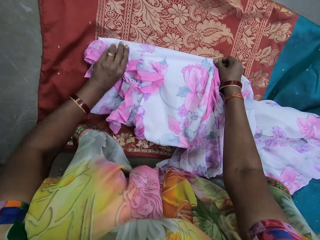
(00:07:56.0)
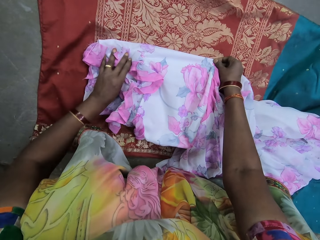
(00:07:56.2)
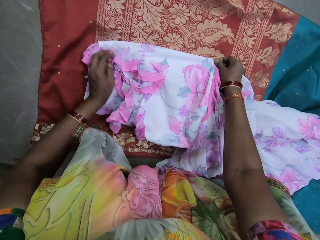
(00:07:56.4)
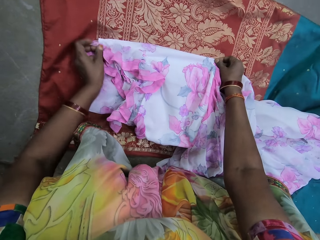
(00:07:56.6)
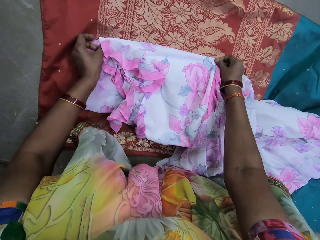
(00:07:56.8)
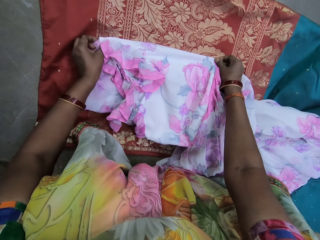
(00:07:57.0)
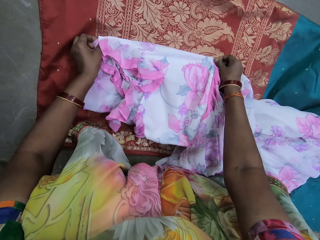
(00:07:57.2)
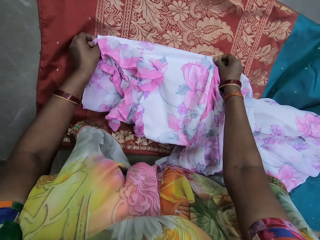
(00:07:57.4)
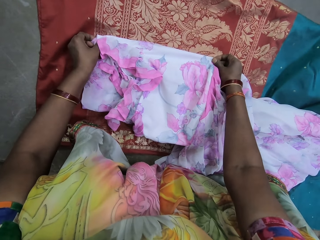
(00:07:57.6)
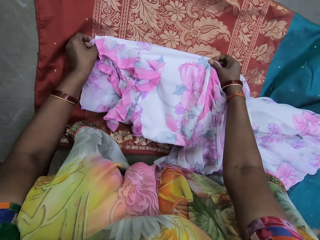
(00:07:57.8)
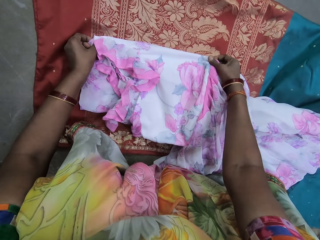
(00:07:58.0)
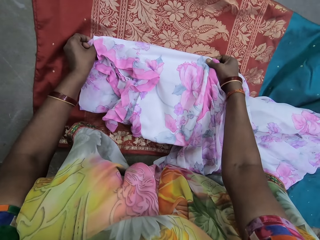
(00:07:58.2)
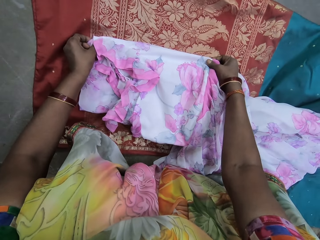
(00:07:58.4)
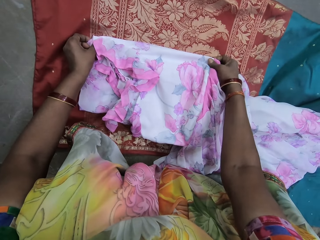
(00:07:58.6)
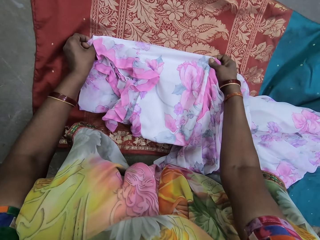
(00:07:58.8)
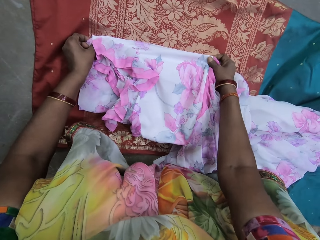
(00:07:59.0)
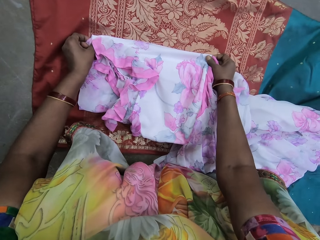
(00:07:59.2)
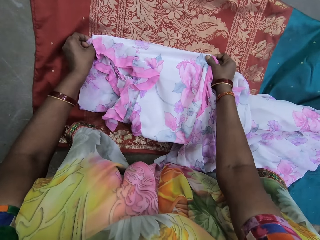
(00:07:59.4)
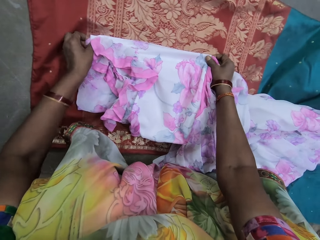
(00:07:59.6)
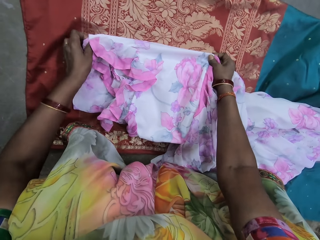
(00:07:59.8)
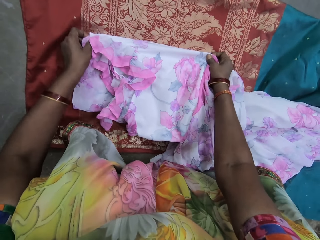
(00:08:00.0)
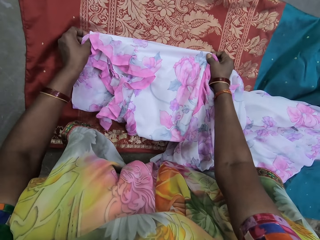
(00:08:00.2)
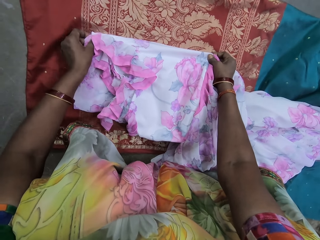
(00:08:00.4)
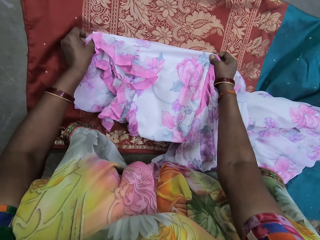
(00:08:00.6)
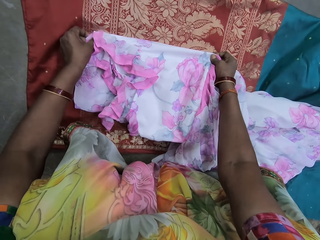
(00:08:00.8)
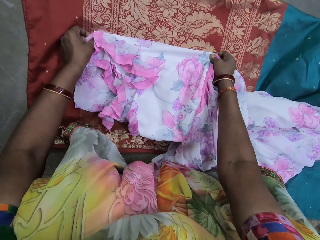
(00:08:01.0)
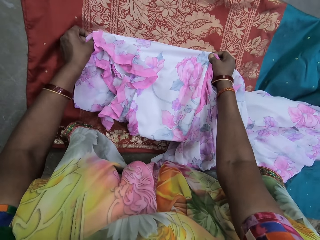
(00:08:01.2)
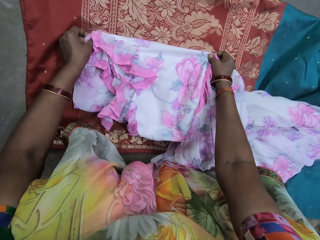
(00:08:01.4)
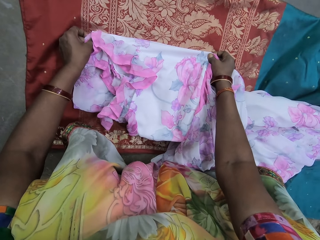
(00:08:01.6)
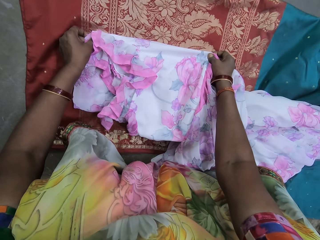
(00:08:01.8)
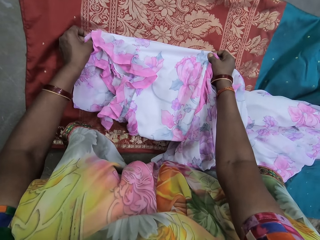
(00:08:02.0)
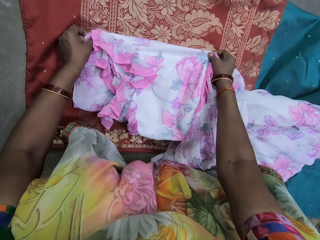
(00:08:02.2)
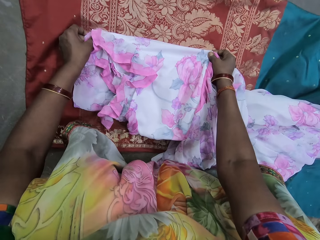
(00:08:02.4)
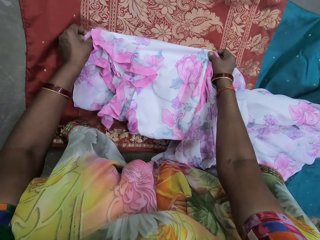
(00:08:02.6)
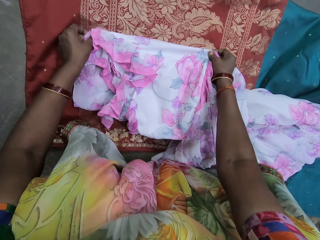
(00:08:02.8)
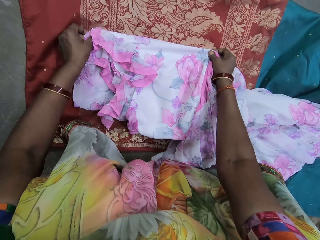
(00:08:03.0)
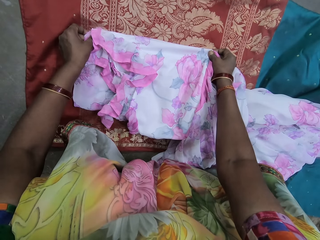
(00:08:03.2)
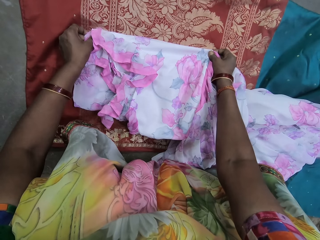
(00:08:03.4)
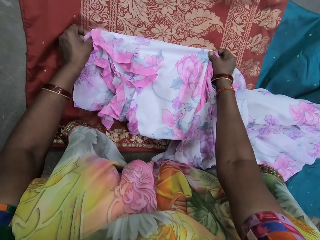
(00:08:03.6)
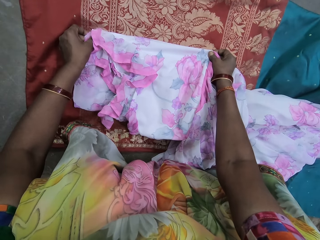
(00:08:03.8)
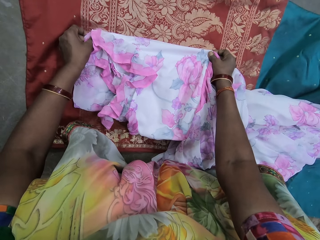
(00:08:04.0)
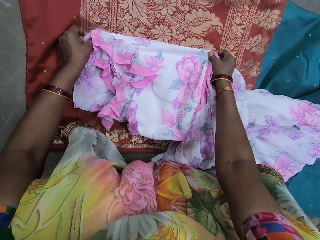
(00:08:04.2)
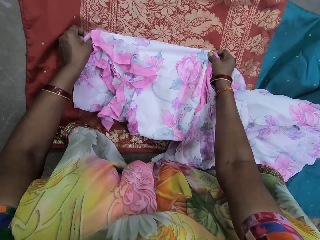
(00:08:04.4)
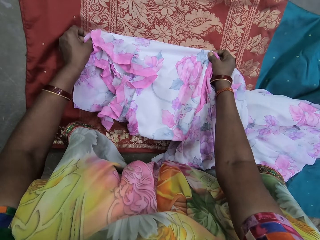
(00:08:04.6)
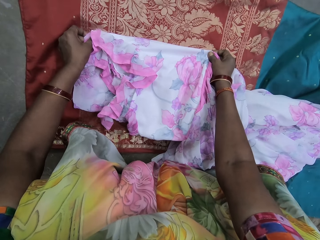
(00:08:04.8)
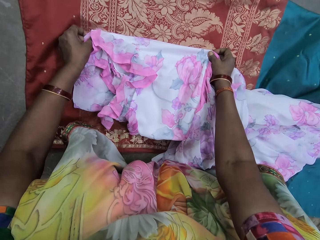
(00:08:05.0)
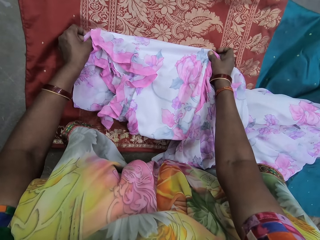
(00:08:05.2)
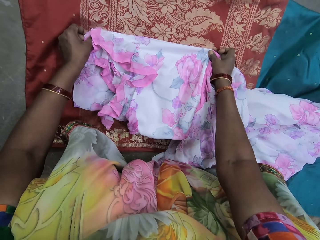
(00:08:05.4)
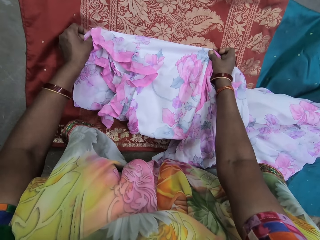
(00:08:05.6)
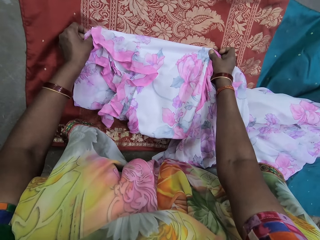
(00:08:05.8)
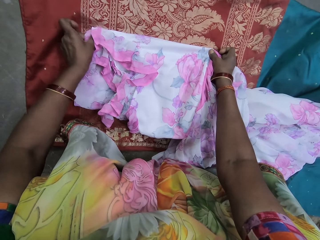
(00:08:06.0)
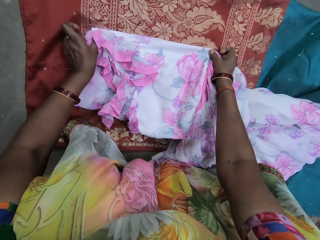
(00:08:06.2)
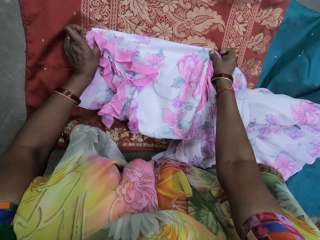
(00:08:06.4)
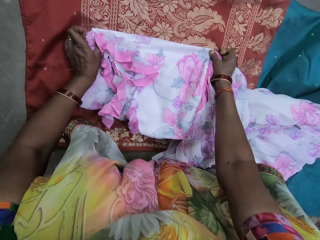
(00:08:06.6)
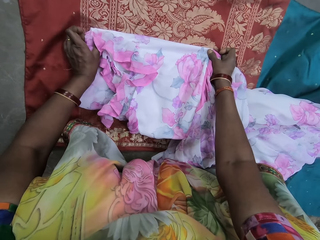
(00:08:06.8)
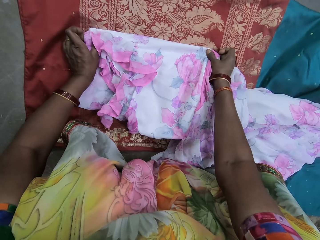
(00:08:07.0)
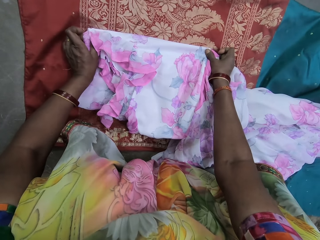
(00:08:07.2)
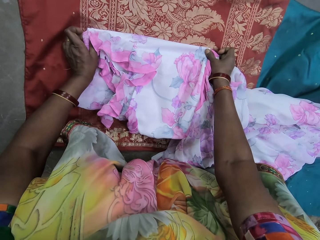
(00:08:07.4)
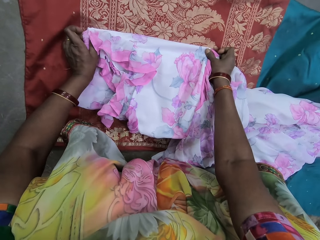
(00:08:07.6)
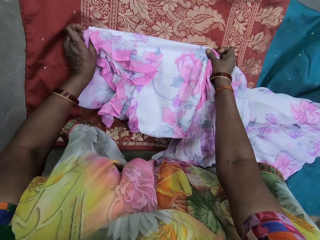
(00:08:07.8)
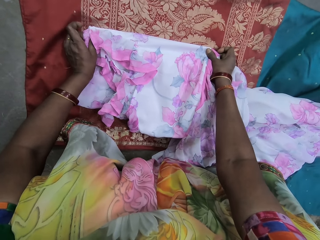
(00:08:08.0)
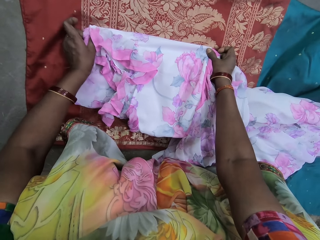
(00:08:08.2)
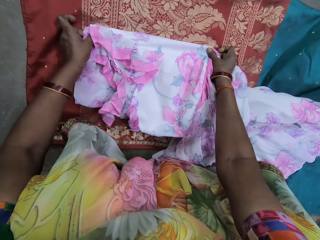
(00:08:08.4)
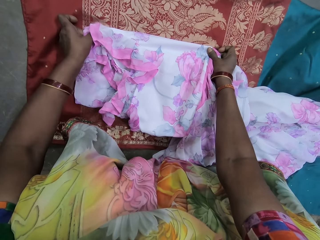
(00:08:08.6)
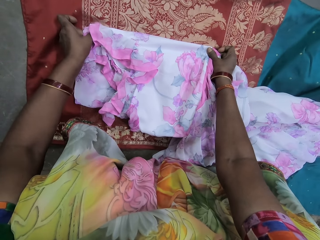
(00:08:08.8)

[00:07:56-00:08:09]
The camera wearer differentiates the measurement.

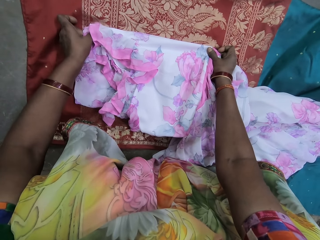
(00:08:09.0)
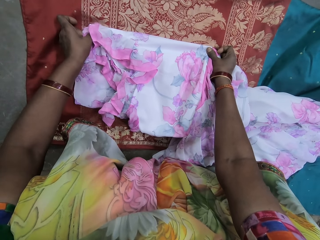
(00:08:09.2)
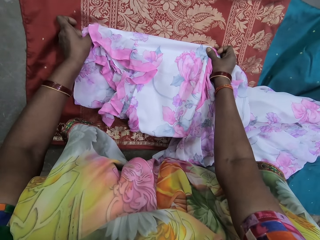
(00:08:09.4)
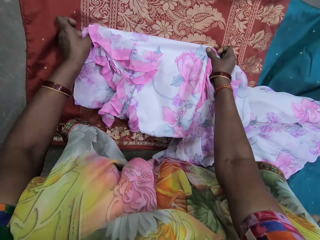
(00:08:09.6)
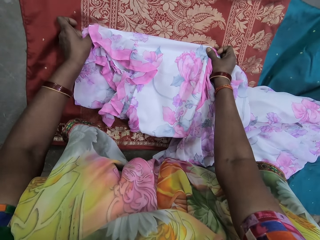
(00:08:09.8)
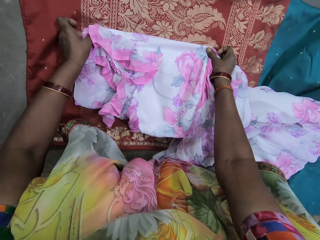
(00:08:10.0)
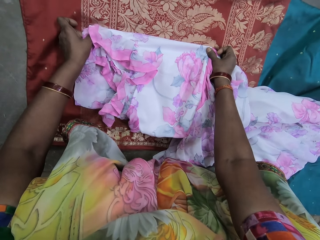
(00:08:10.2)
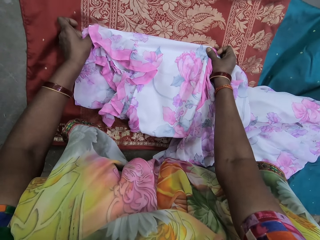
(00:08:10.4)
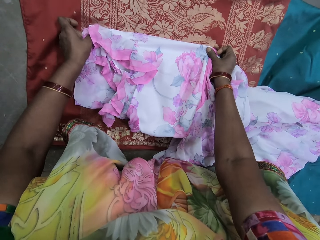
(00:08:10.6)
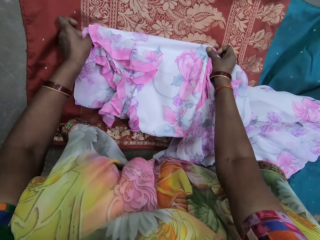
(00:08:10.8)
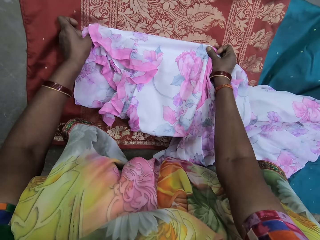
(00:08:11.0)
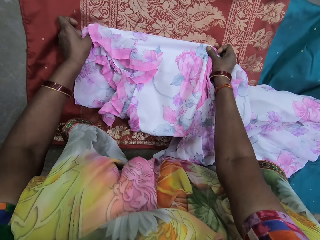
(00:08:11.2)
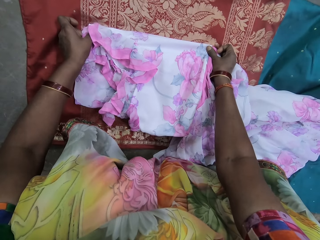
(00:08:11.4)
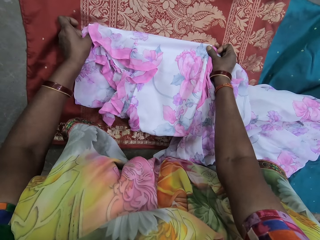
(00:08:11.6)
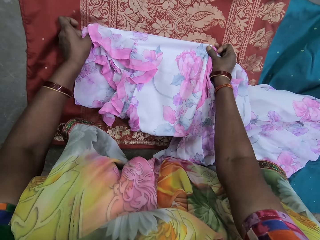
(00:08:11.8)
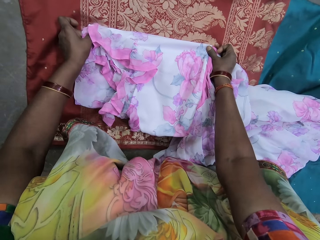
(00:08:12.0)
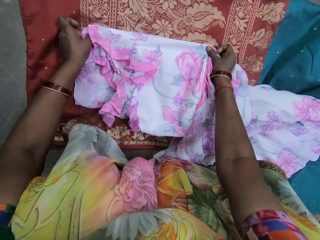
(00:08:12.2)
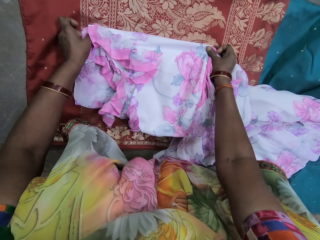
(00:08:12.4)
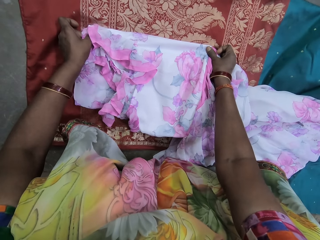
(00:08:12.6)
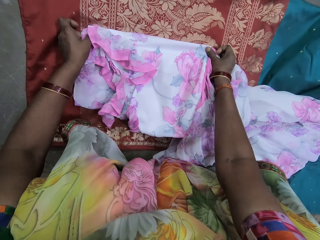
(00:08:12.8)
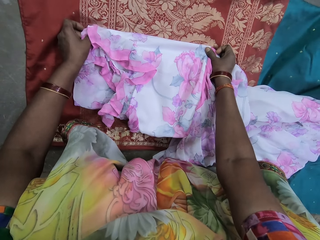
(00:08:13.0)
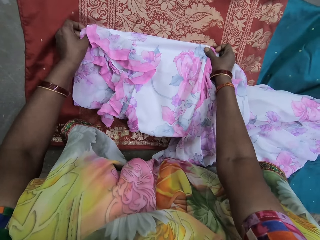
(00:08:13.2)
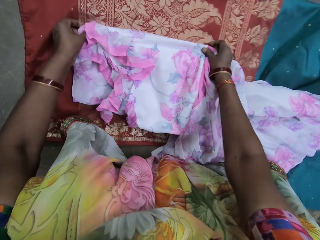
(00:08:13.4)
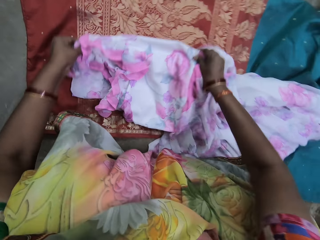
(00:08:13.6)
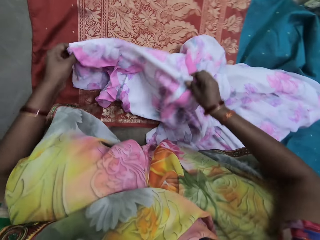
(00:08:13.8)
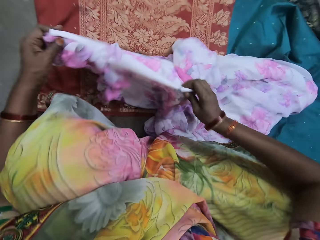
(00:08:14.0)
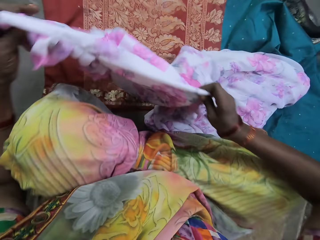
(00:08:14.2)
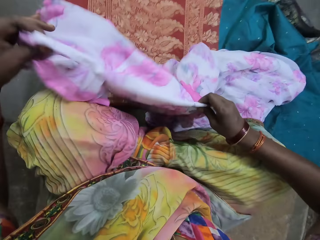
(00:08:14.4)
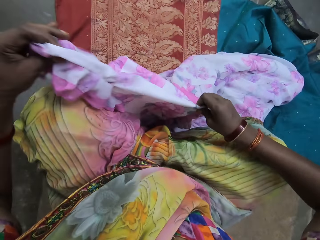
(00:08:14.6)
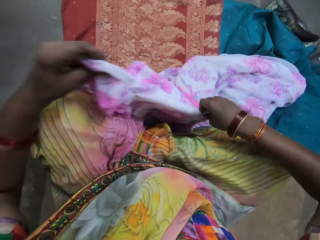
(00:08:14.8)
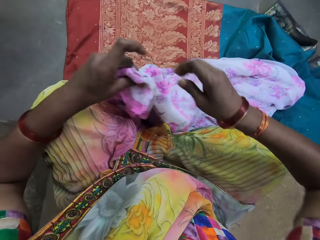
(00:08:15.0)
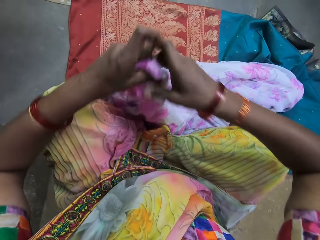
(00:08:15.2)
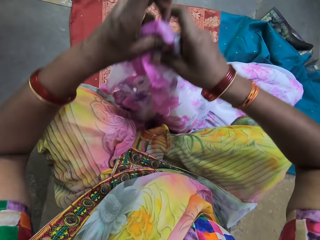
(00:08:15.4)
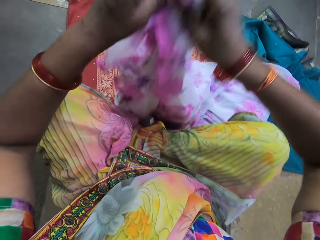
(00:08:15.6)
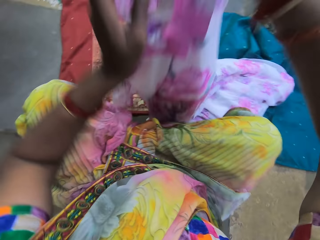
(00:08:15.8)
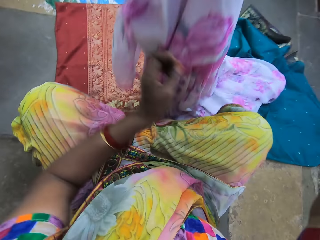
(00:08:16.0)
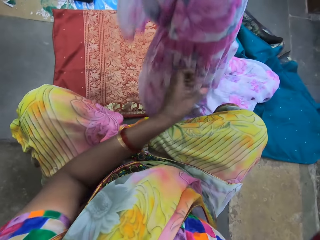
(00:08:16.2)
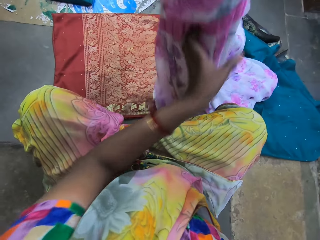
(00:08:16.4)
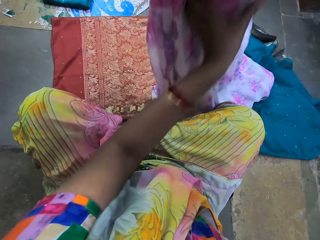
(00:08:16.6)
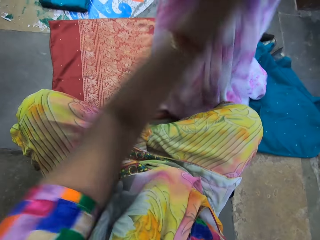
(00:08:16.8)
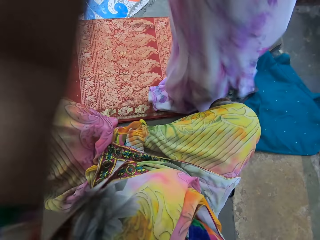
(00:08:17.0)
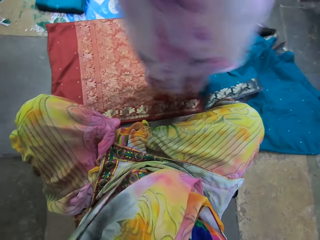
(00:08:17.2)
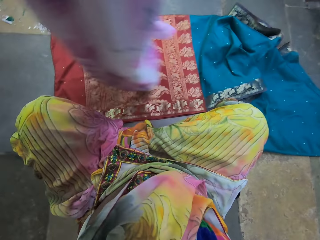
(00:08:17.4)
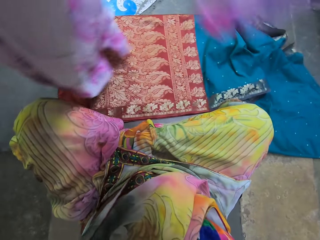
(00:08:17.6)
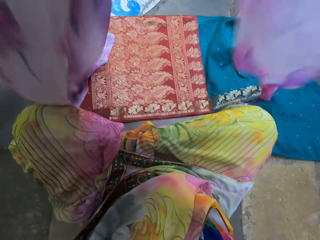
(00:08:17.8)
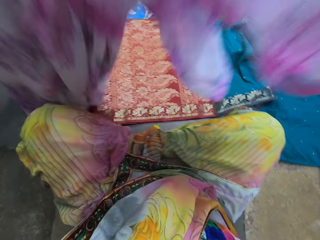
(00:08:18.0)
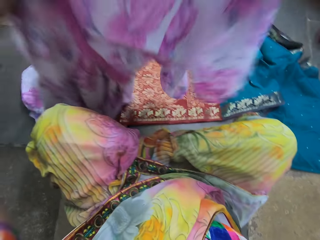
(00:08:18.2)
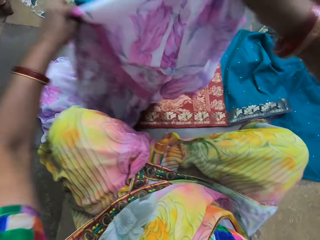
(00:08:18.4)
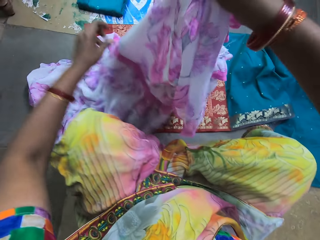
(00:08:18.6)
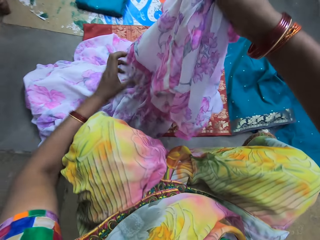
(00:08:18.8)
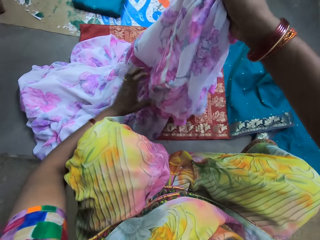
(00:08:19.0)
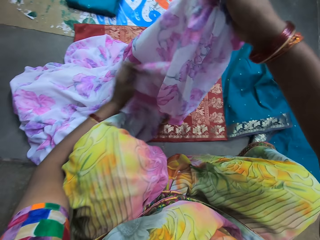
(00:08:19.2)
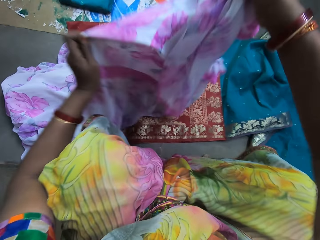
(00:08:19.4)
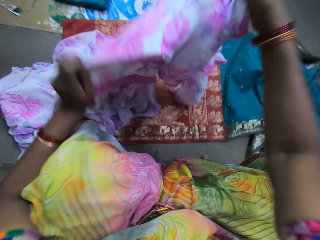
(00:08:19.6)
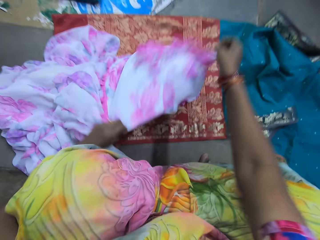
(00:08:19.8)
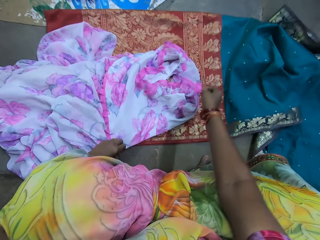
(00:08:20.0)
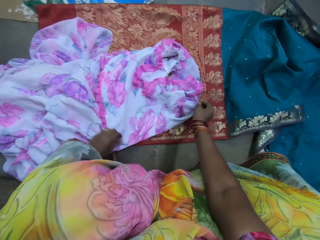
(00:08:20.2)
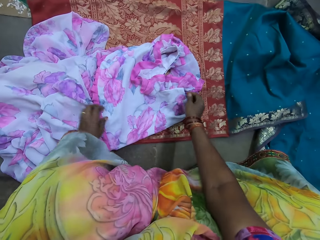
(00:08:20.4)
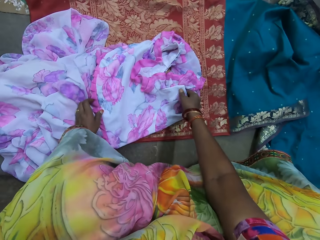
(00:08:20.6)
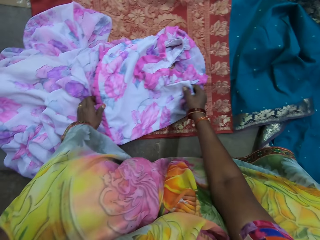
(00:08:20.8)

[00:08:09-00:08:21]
The camera wearer lifts the gown on the fabric on the floor with her hands. She lays the gown on the fabric on the ground with her hands.
